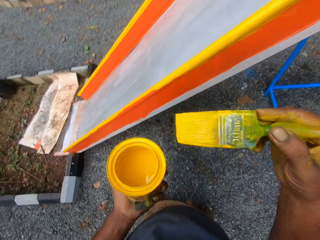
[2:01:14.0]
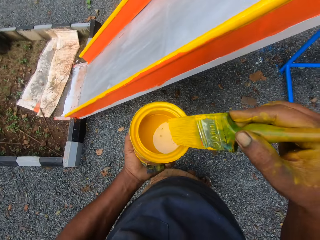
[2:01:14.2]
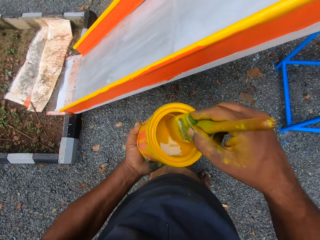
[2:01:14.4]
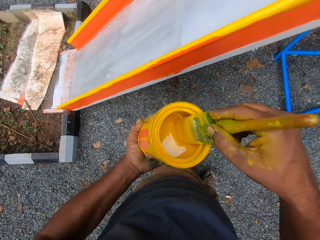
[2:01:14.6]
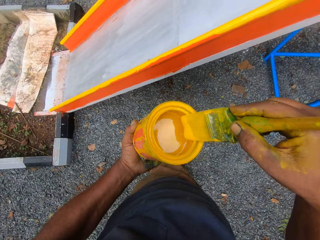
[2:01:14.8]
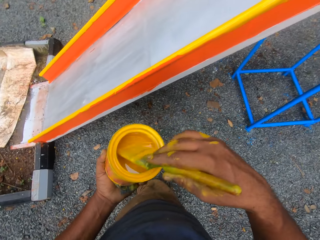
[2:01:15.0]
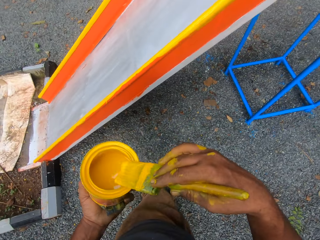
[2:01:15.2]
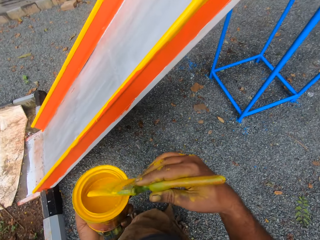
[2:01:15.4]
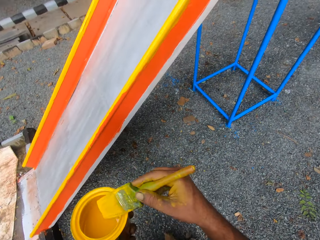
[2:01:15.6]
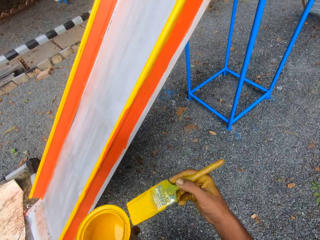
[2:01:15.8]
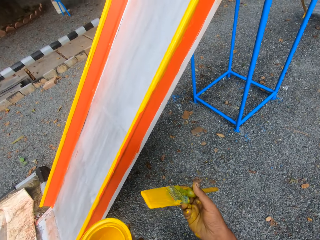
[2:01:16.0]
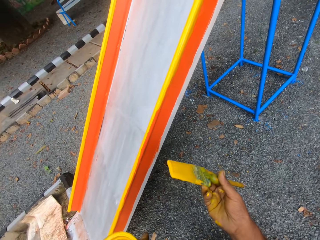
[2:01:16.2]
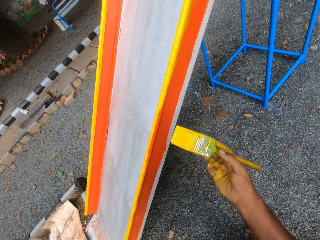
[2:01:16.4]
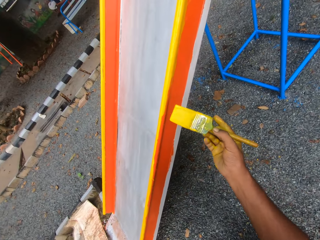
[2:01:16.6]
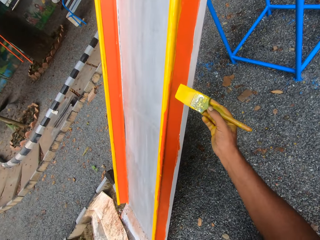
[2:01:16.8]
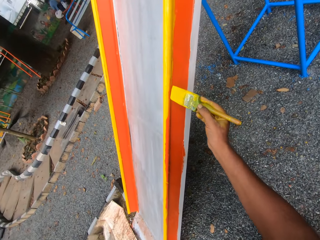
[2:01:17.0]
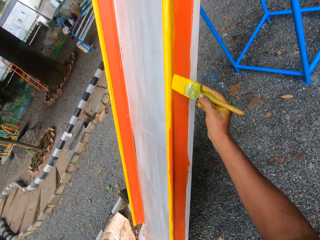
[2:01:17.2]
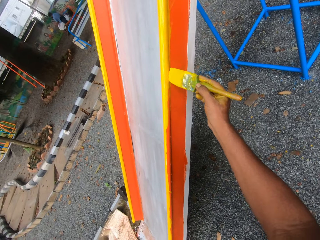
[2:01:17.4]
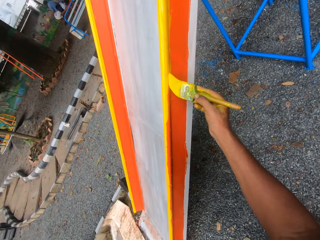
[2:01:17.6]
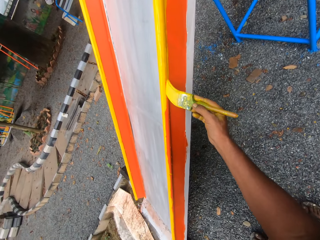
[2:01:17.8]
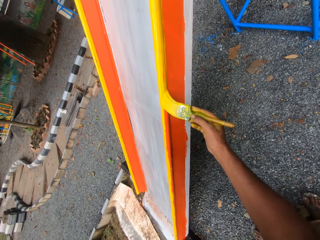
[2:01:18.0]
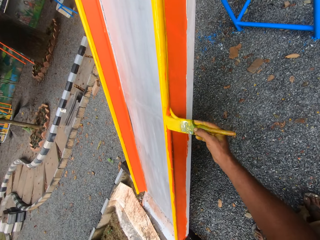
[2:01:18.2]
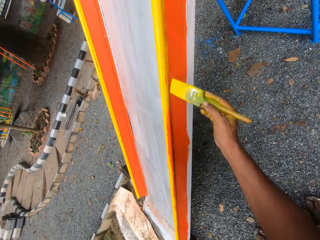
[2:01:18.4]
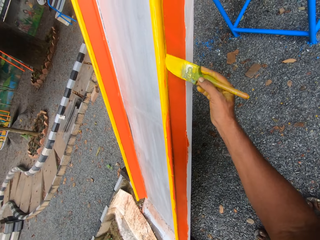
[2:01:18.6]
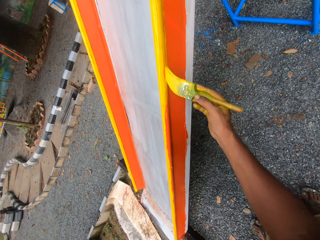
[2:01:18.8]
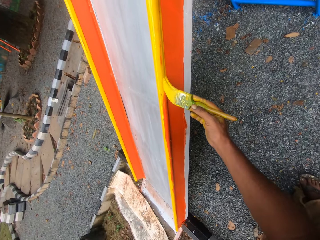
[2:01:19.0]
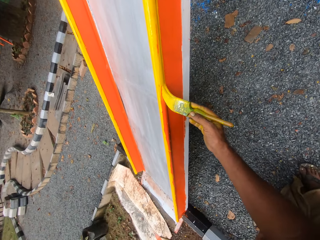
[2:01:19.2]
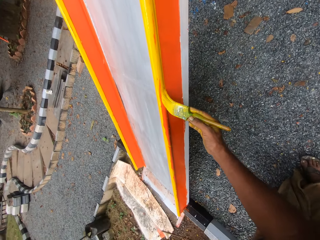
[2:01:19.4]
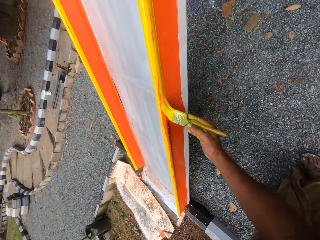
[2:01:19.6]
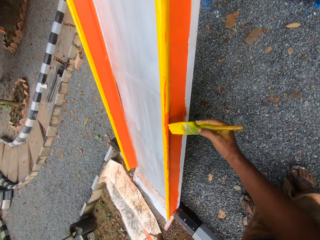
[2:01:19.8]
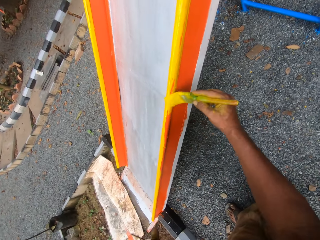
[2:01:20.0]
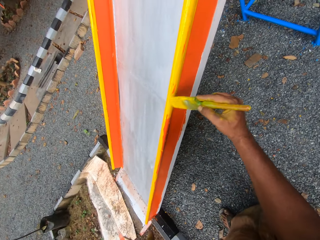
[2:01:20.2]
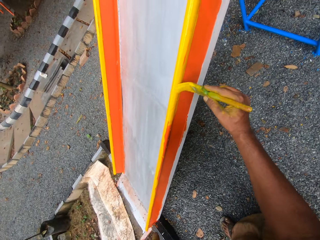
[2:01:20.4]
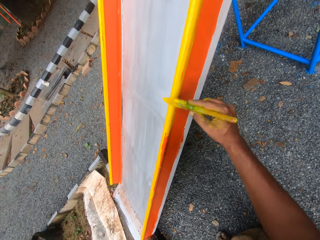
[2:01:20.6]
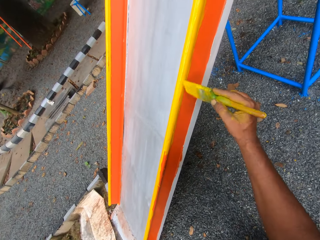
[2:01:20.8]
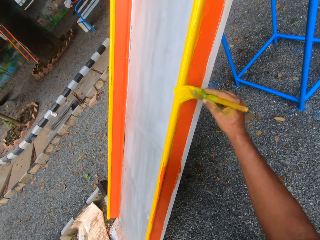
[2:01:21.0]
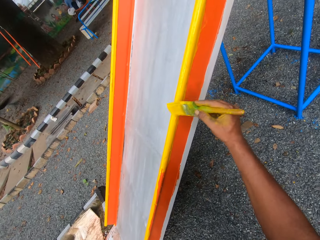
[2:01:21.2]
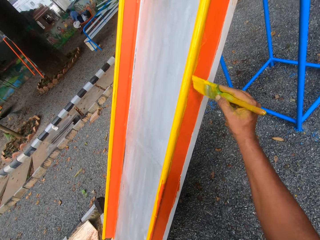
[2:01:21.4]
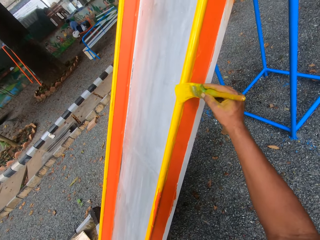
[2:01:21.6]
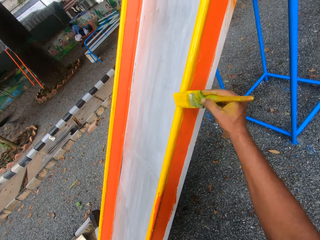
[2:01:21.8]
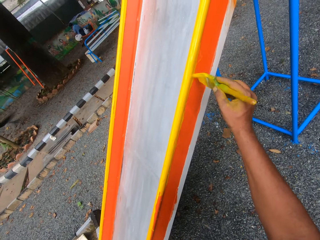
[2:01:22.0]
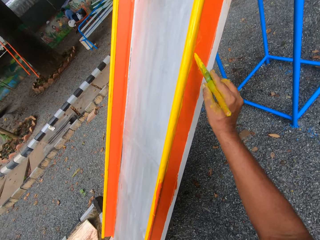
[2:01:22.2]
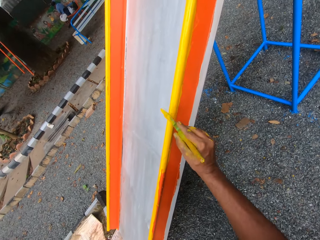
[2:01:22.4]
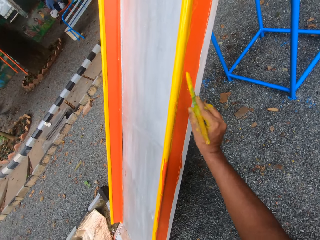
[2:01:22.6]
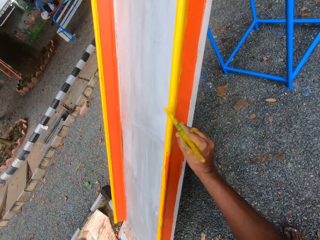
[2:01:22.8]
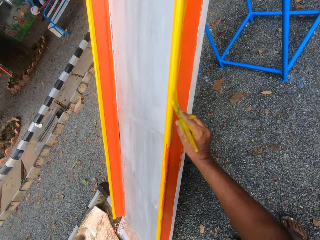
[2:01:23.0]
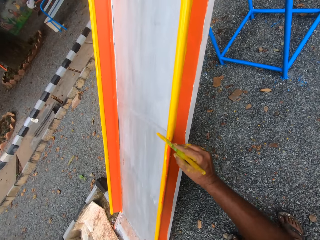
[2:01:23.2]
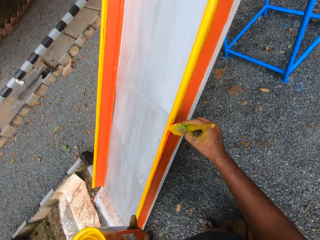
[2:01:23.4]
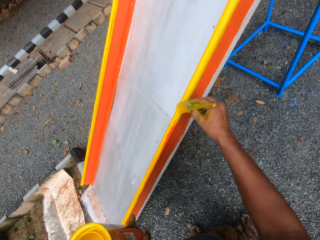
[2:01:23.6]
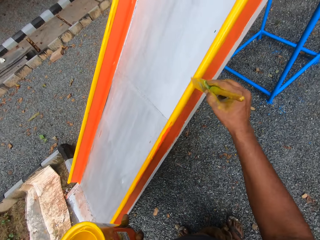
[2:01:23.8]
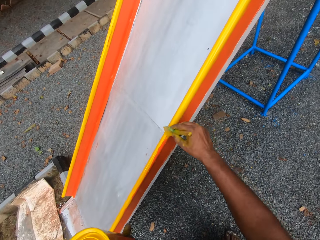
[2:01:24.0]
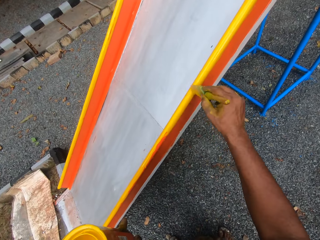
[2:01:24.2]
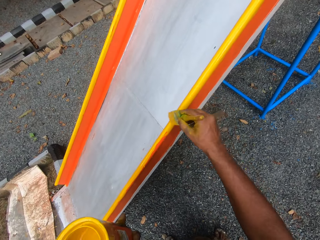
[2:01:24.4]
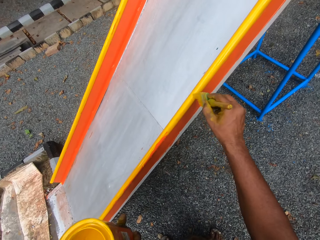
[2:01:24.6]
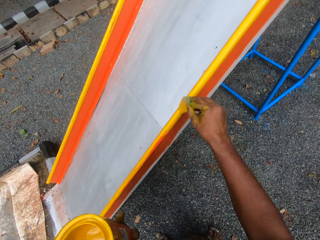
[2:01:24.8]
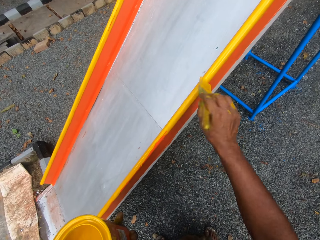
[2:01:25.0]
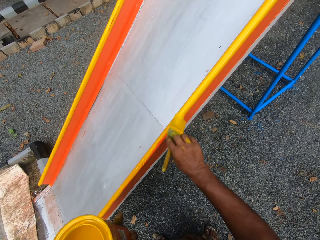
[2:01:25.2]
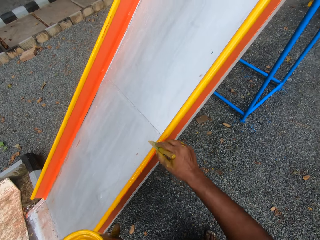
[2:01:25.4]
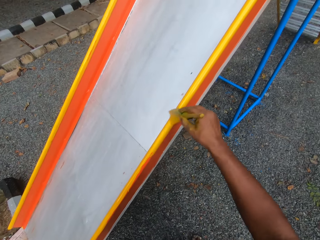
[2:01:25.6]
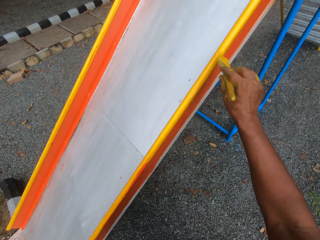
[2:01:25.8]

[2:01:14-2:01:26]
The camera wearer dips the brush into the paint container. They paint the swing with the paint brush.

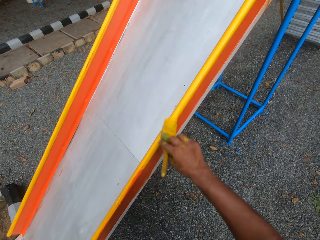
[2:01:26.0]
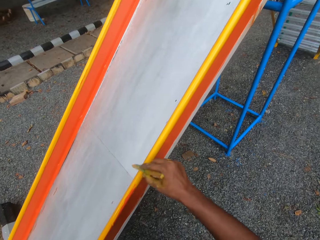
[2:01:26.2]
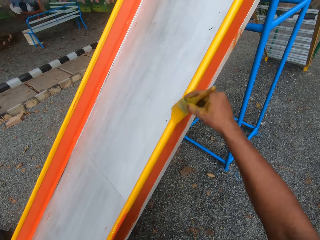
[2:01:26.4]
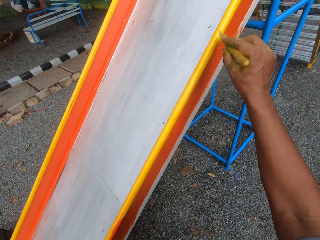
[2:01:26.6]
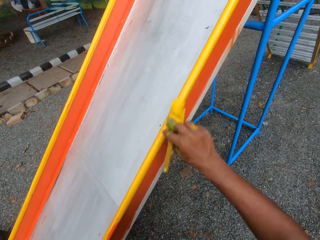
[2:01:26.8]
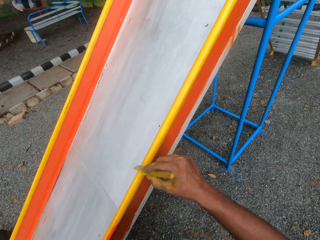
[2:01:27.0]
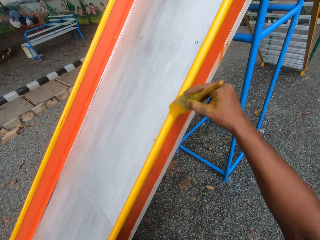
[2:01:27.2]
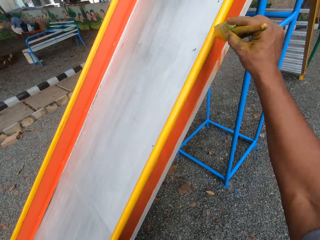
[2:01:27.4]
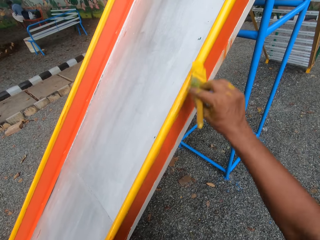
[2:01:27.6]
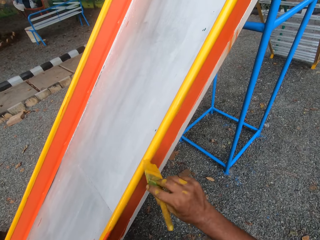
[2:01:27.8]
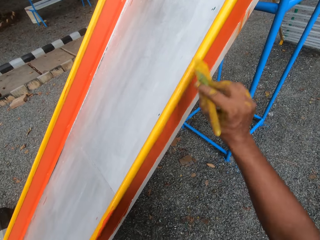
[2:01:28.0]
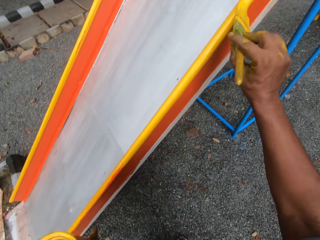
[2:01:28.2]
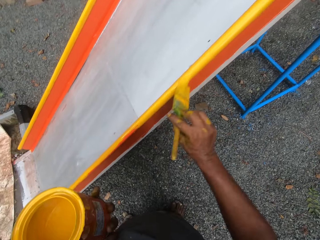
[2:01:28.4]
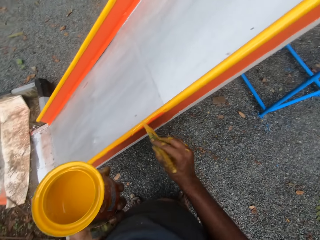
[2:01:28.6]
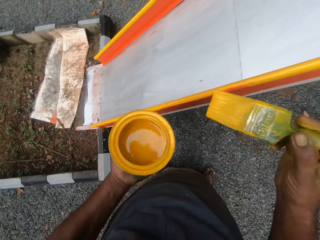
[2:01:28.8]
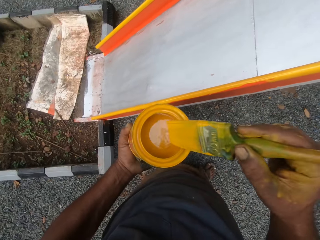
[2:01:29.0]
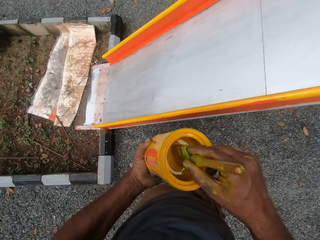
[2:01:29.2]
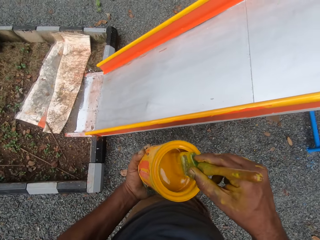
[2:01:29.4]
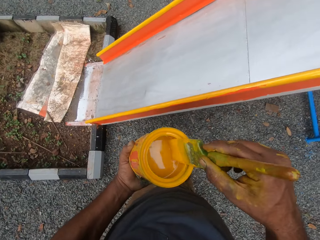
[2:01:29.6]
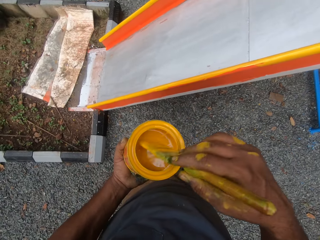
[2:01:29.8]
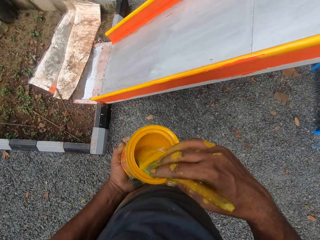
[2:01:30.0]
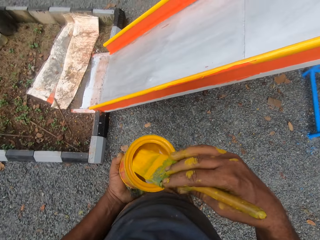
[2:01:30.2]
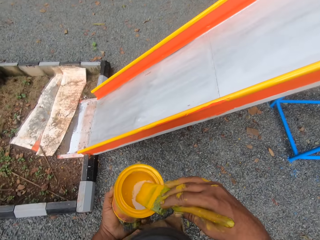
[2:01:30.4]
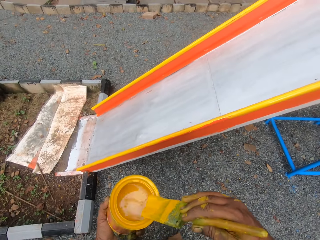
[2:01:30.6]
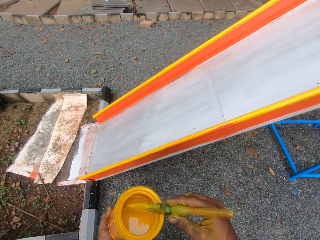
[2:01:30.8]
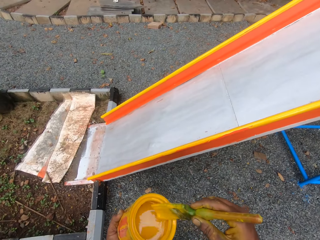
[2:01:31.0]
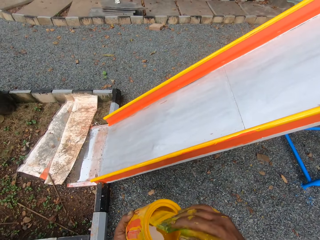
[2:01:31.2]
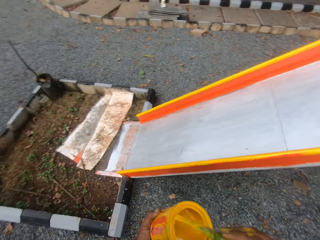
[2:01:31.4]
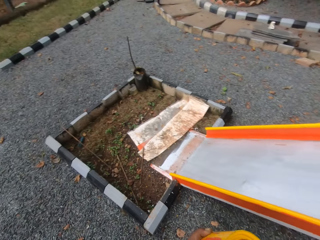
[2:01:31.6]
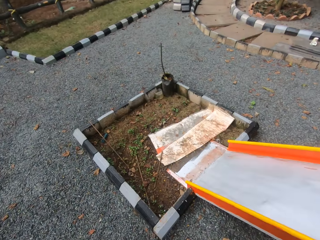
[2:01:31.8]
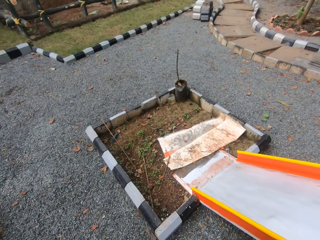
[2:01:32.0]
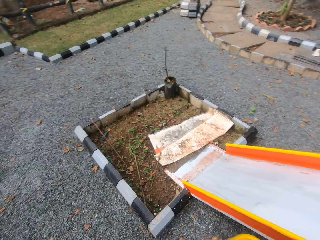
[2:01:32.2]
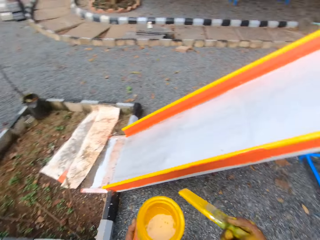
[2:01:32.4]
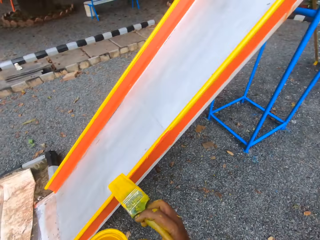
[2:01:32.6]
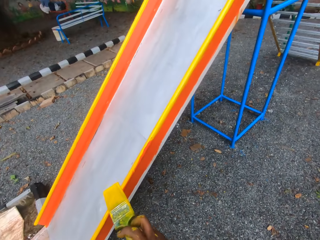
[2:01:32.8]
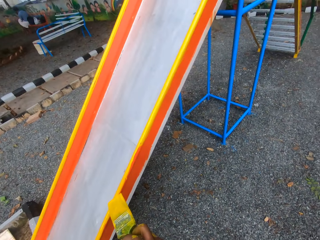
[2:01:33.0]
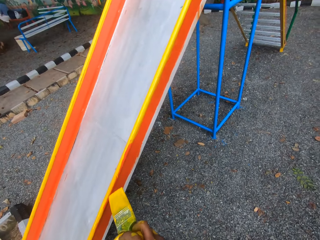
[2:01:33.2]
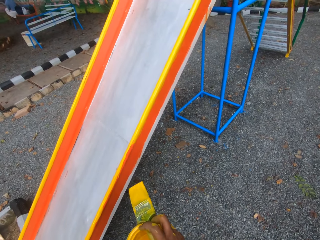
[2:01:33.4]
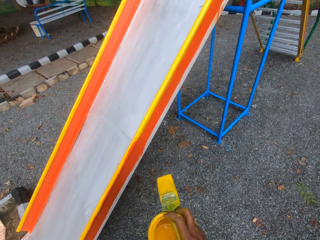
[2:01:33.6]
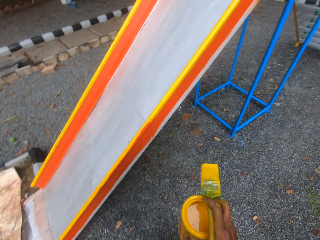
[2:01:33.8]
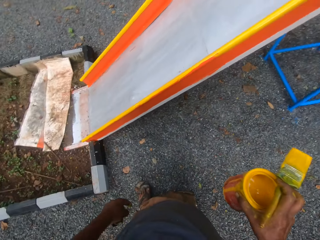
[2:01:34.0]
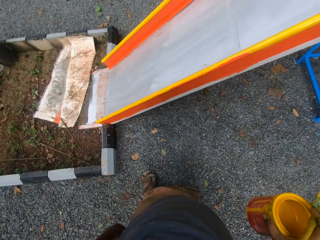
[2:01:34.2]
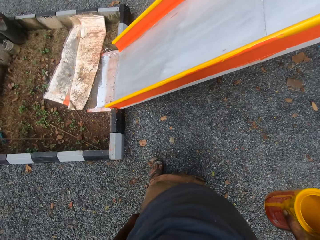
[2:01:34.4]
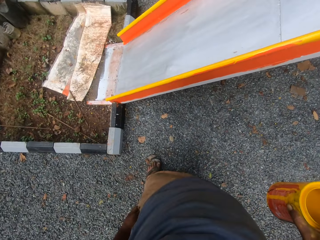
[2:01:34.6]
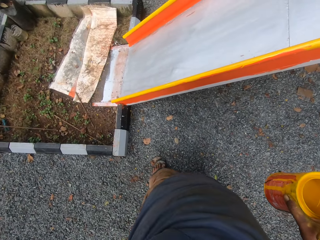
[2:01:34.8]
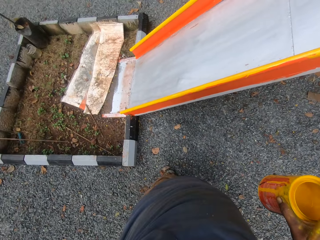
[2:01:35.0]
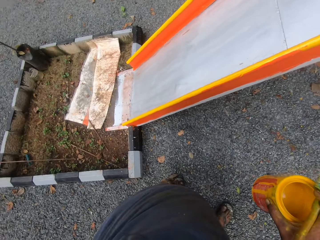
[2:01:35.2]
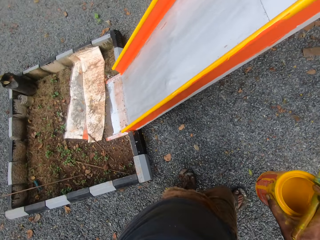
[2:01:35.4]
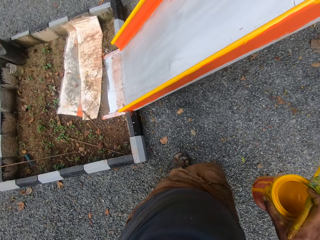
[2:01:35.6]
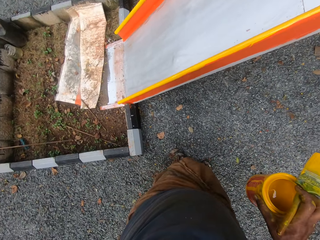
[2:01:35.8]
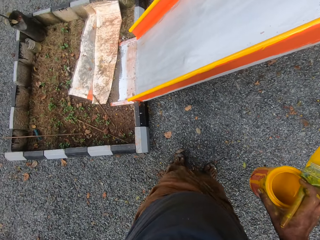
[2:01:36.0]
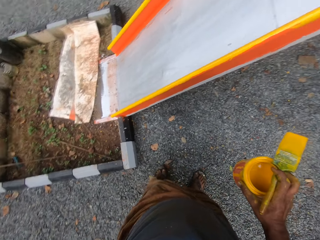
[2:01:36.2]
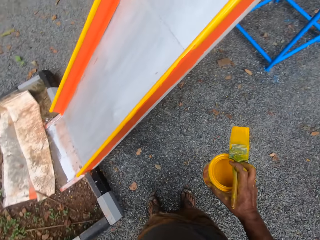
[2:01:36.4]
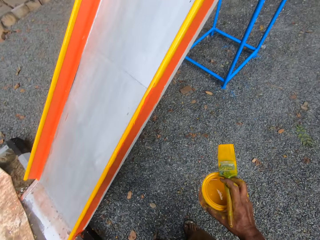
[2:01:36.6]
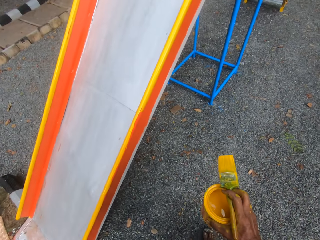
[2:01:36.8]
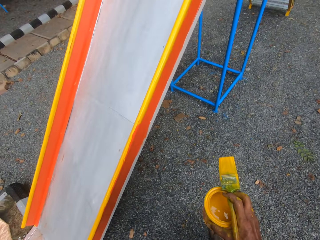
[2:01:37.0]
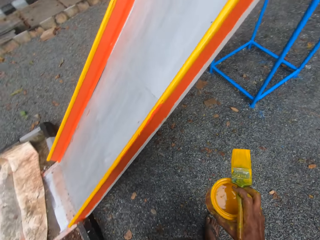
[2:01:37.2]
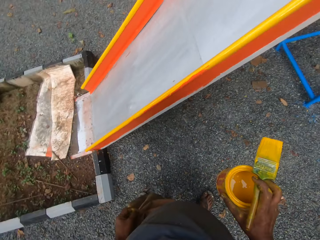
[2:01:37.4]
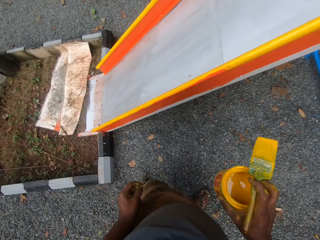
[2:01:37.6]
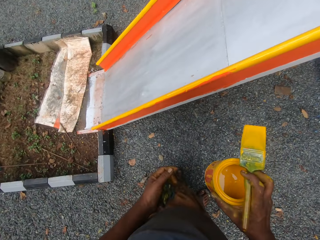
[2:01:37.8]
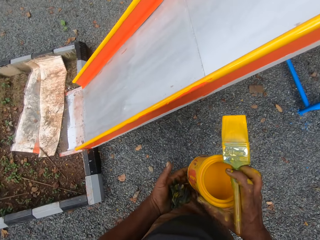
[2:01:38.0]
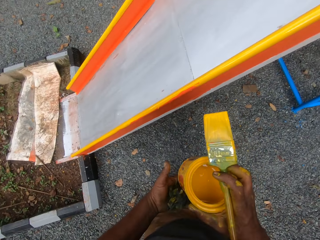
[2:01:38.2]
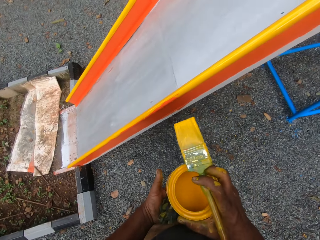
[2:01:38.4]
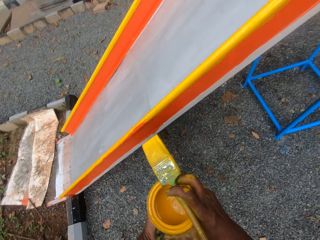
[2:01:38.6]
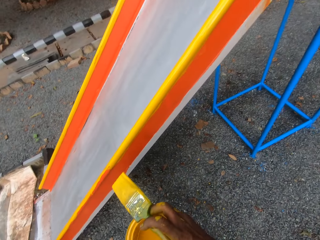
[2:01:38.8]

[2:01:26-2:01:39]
The camera wearer dips the brush into the paint container. They look at the swing.
